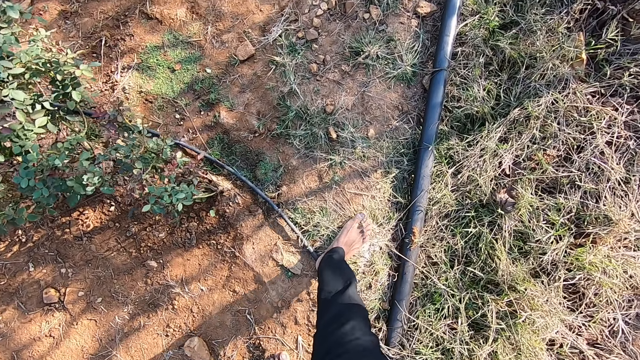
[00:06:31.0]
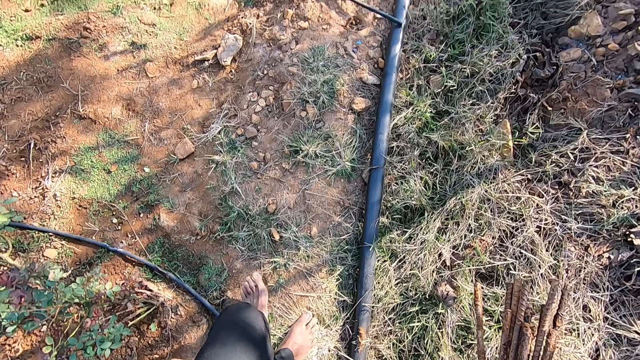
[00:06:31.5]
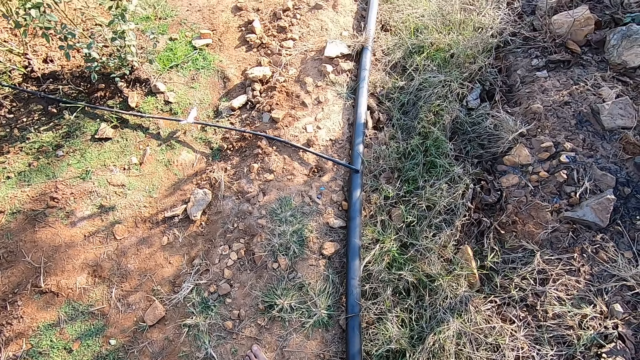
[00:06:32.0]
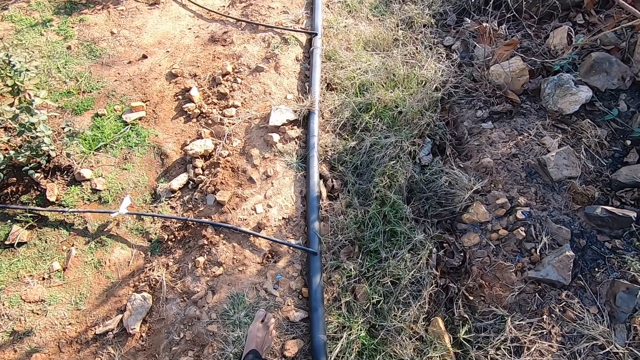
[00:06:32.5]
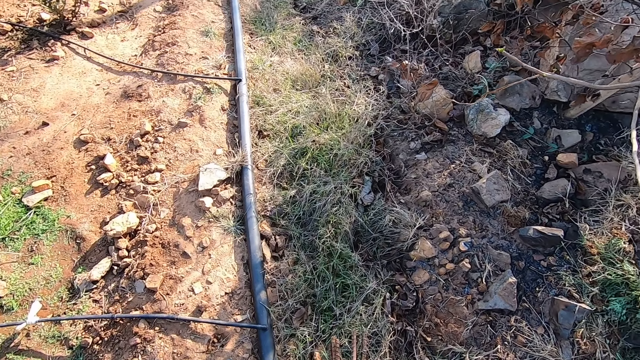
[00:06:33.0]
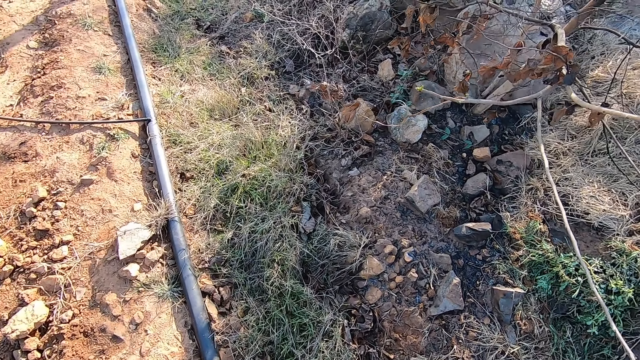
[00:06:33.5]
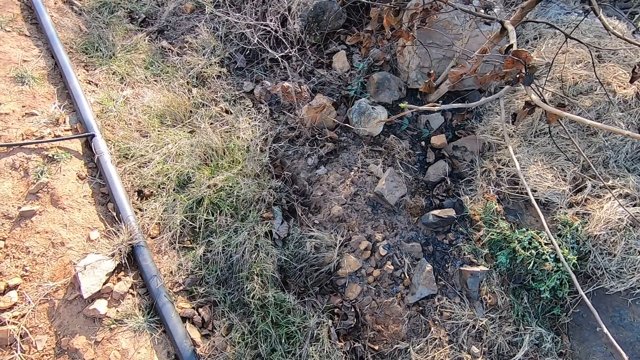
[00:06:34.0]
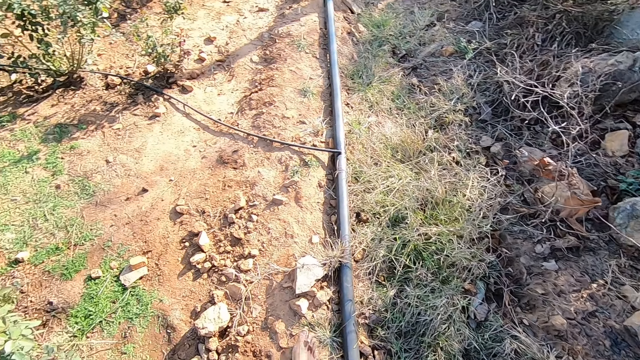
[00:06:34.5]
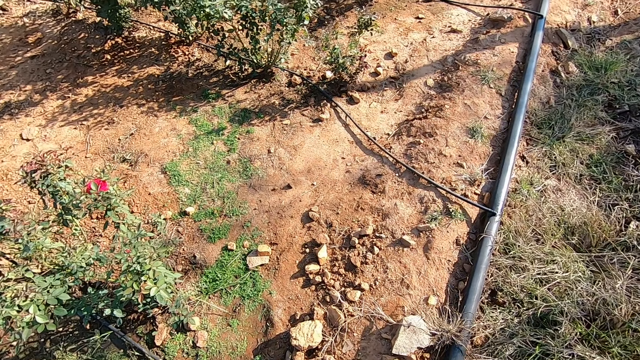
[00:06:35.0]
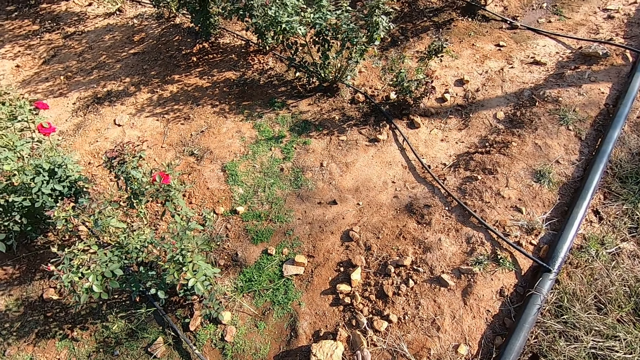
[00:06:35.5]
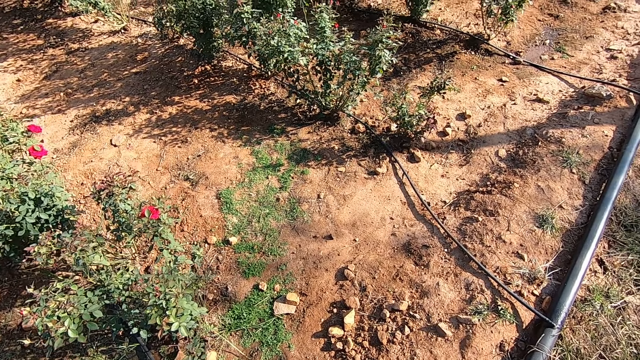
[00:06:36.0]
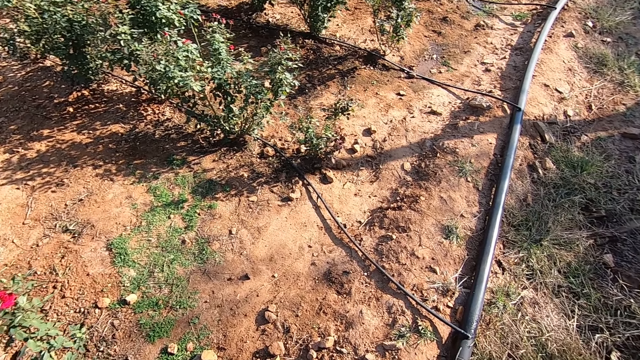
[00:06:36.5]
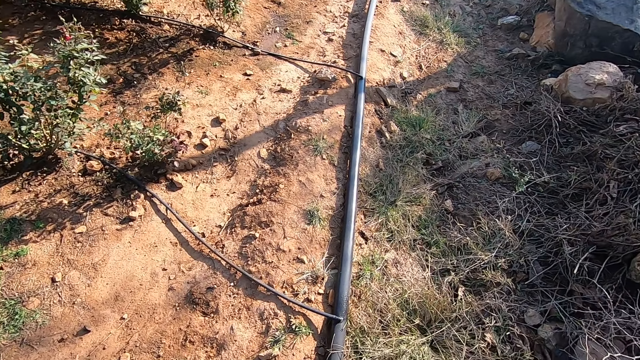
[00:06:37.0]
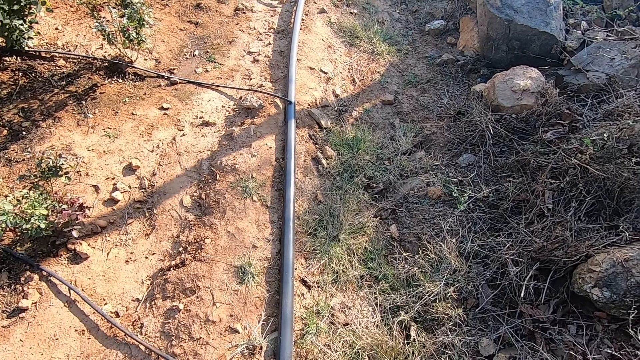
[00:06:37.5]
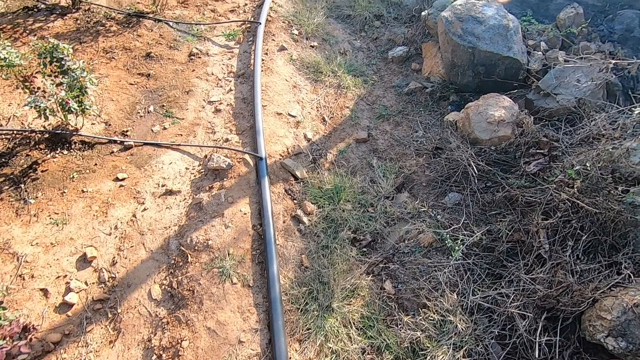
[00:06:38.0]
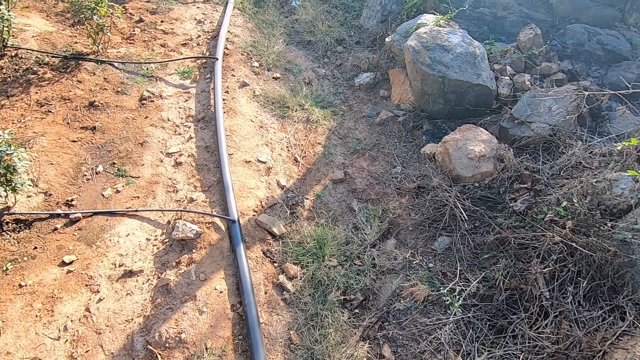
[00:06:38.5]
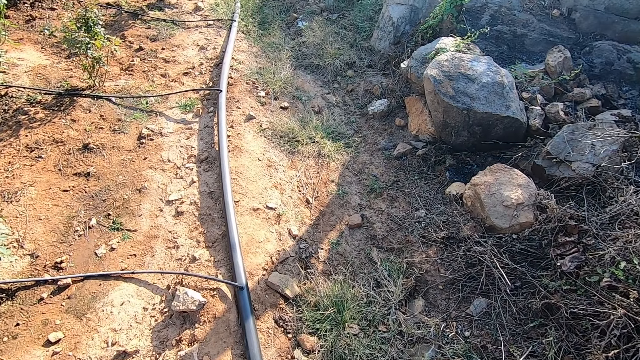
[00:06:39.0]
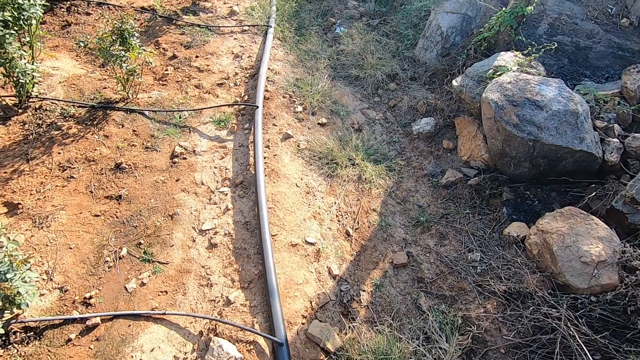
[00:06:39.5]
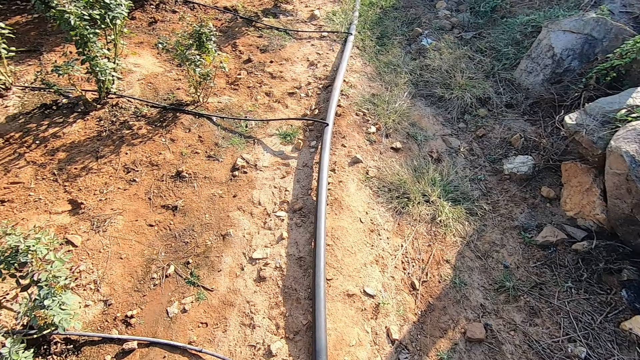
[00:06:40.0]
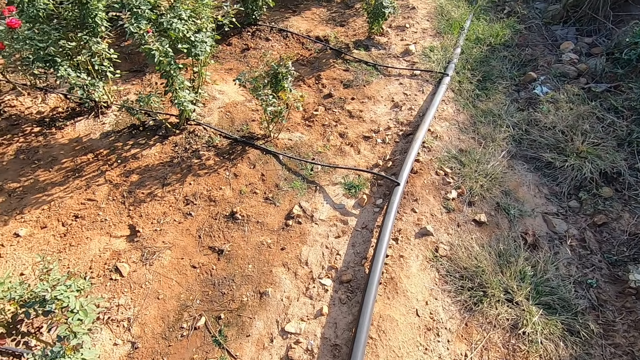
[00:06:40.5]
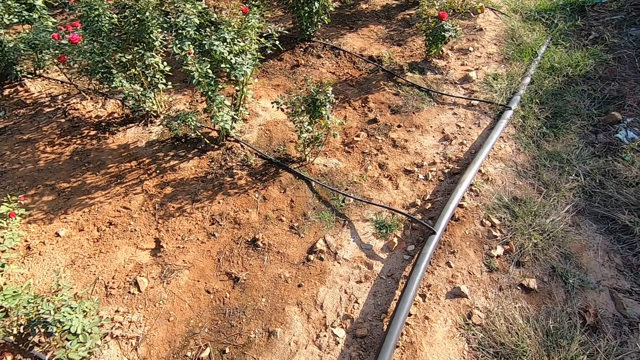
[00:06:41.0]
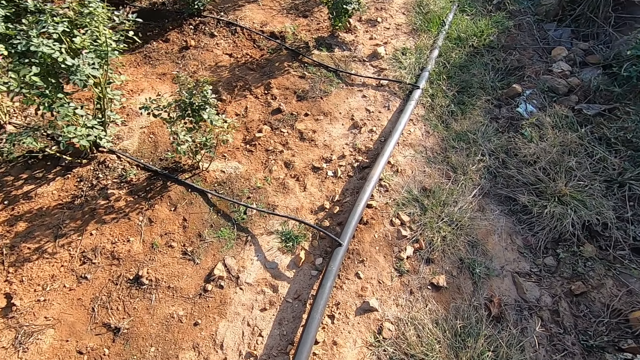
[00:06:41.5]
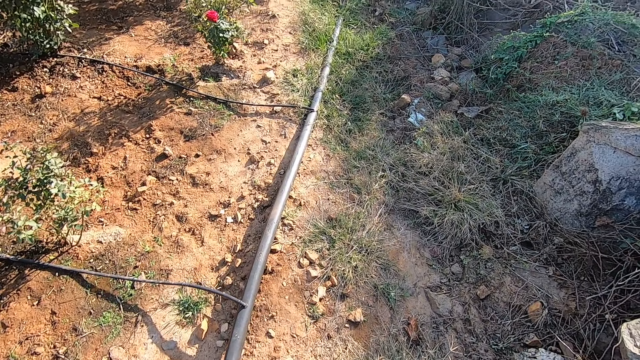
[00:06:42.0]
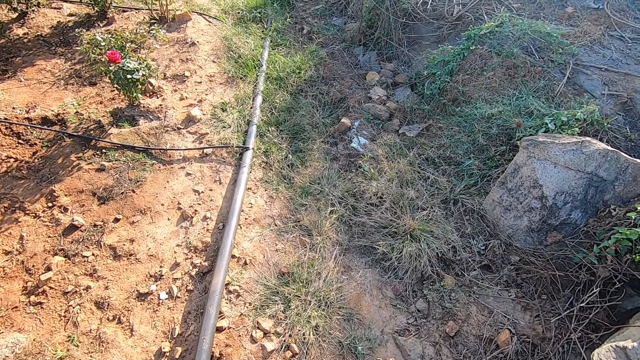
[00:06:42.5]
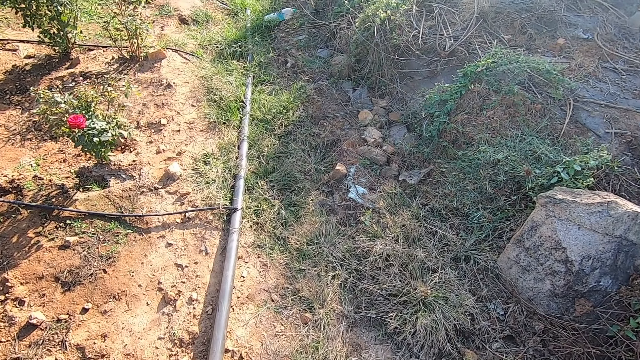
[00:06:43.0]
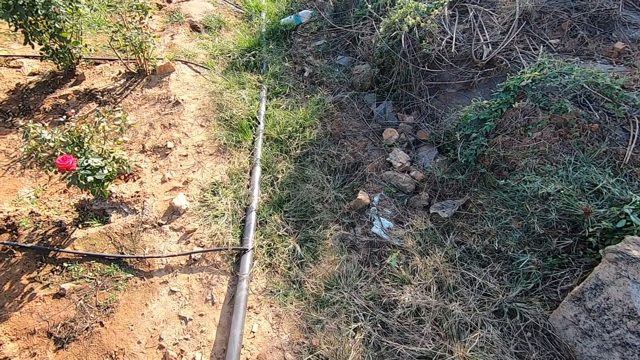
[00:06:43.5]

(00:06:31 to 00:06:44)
The camera wearer walks in the garden. They look around. They walk in the garden.

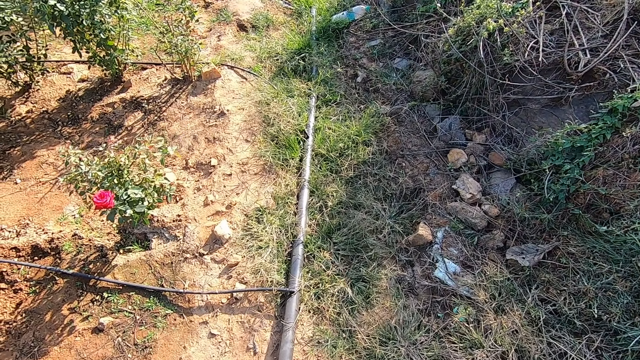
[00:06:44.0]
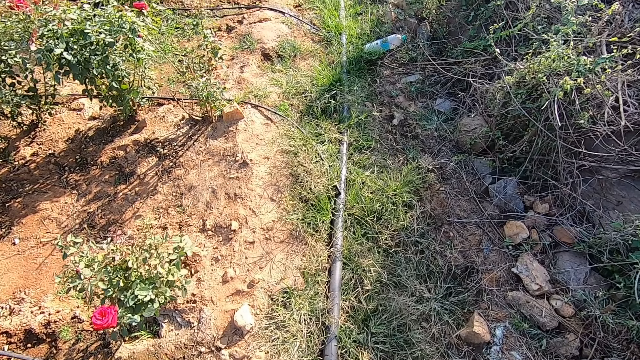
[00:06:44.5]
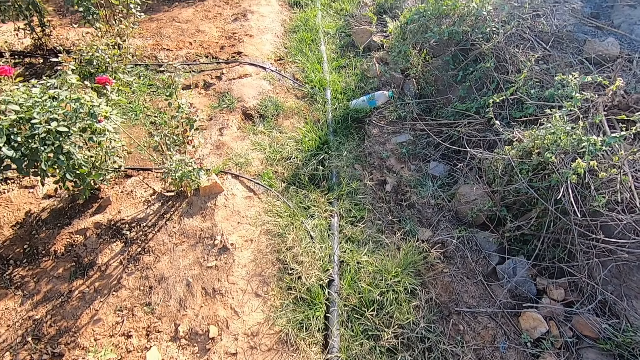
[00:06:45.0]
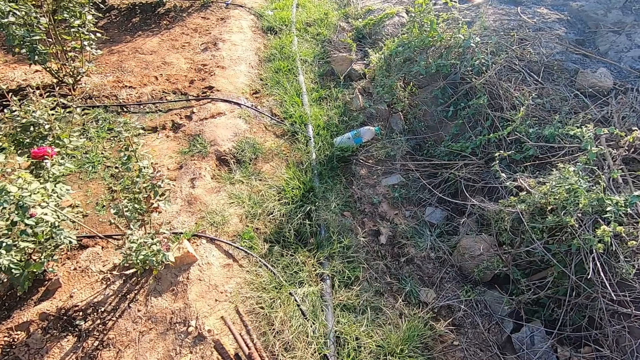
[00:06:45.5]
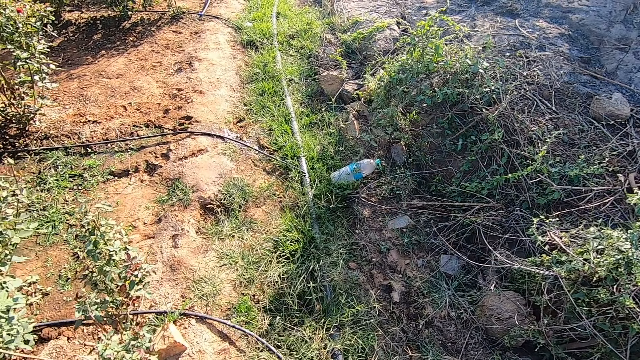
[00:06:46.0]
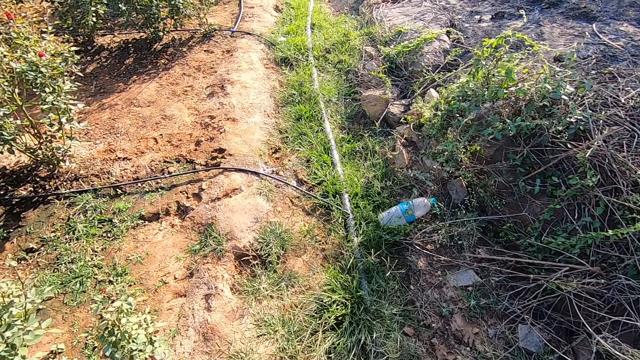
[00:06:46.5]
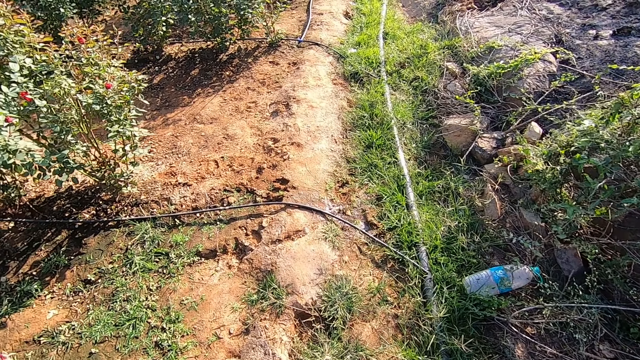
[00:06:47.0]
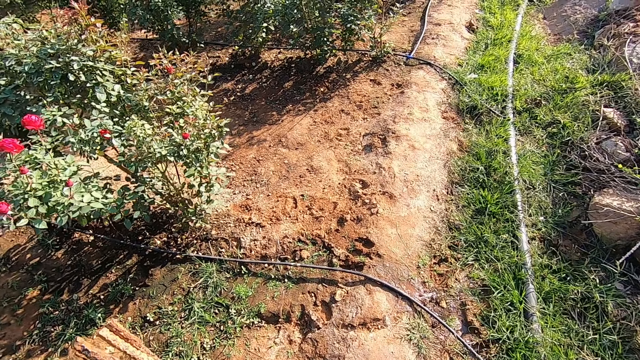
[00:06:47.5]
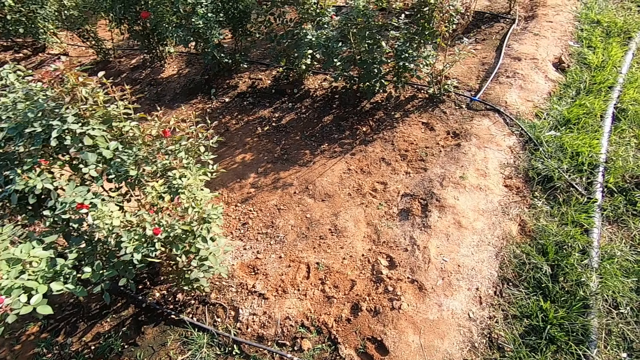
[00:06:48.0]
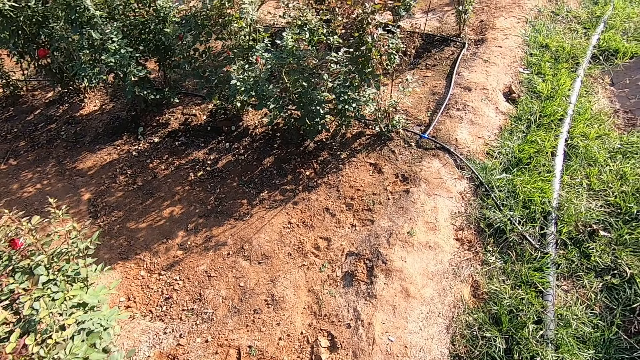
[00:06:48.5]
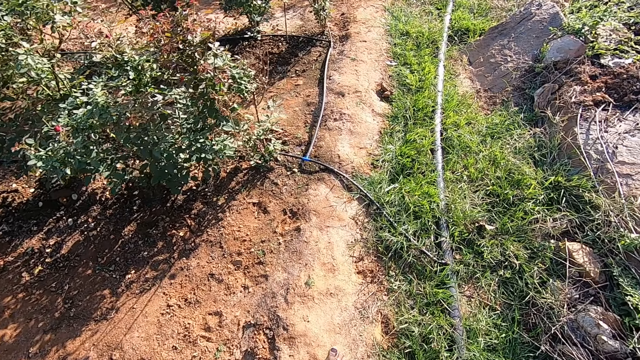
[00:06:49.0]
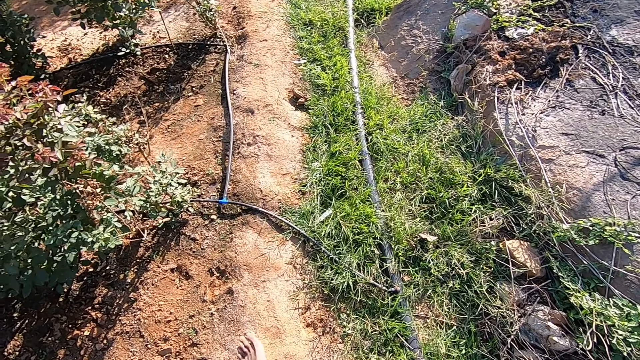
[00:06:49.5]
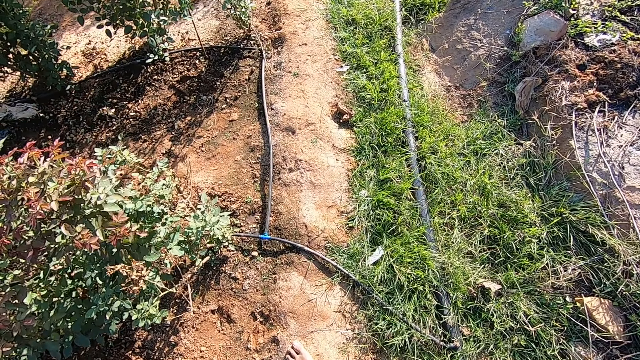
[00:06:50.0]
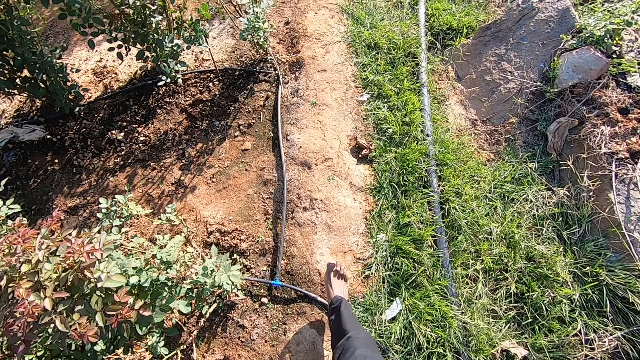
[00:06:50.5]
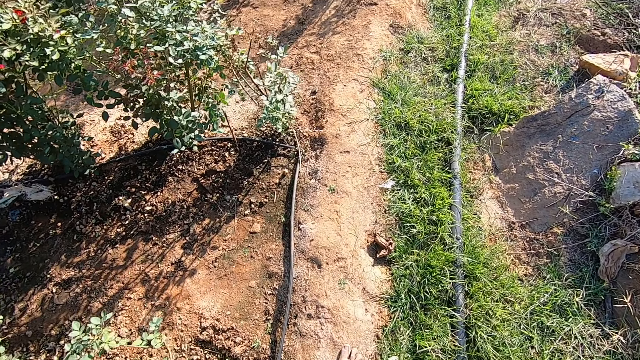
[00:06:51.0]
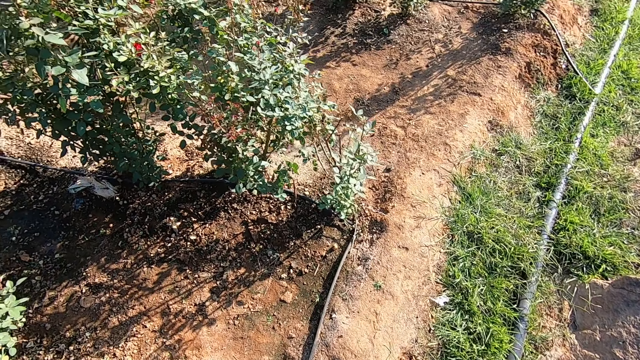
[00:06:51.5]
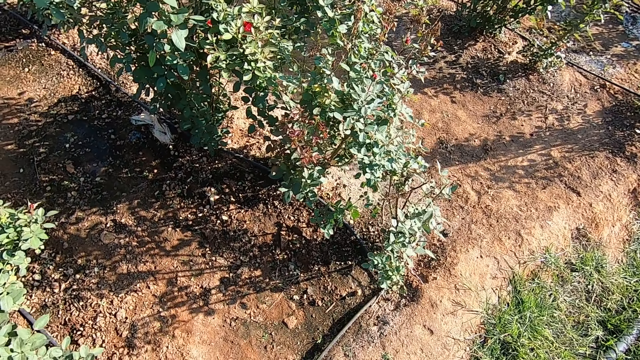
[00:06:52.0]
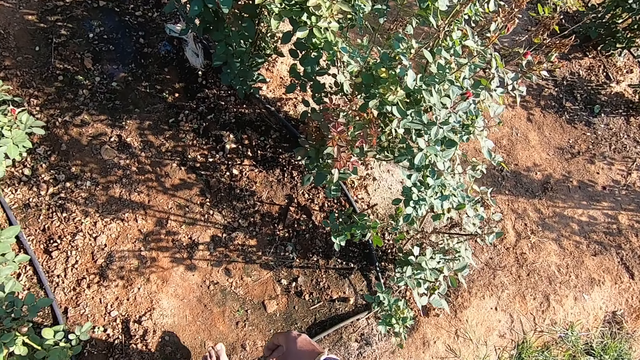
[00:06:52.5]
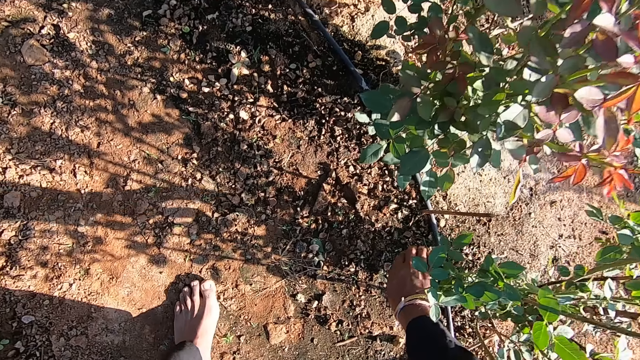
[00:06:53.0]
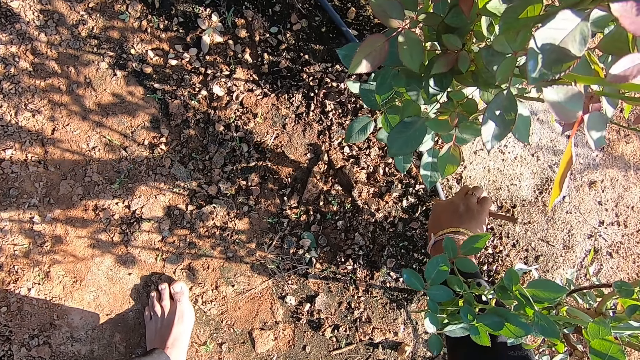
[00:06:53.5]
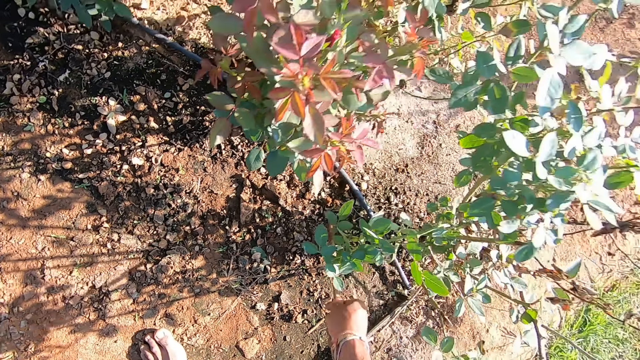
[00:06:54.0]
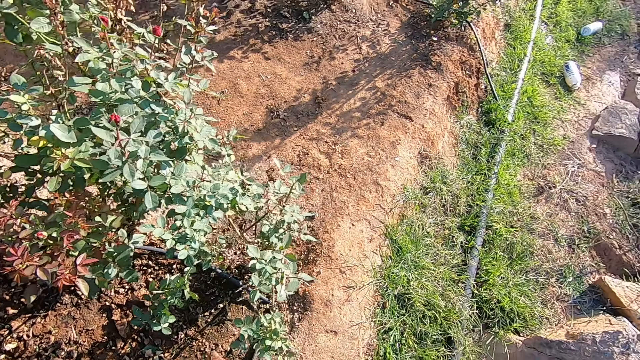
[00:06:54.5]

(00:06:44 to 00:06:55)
The camera wearer looks around. He walks in the garden. He looks around. He picks up an iron rod on the ground with his right hand.
